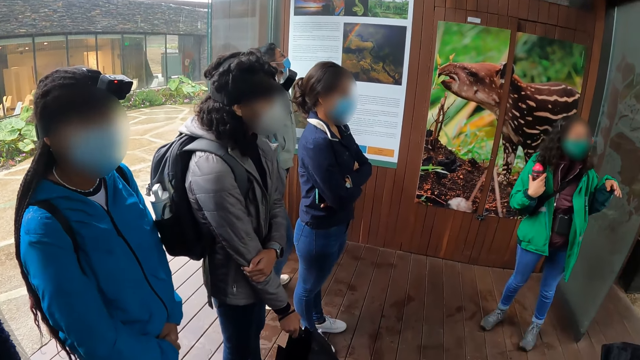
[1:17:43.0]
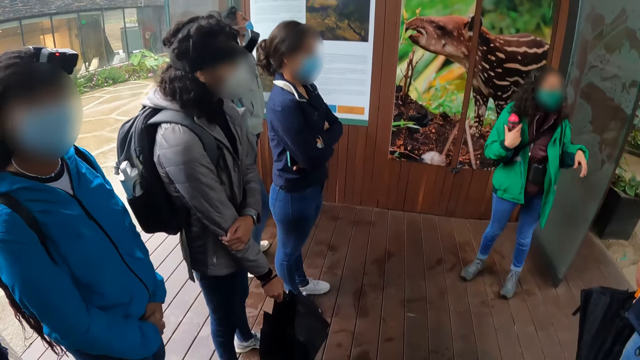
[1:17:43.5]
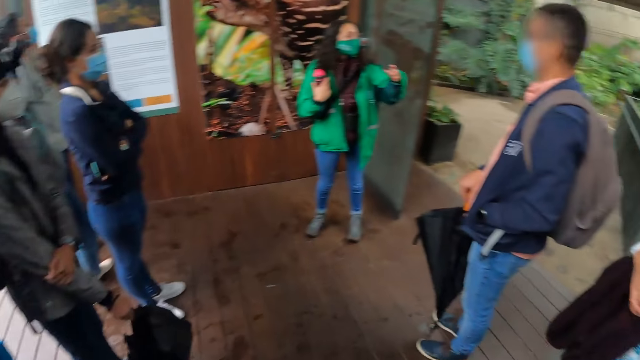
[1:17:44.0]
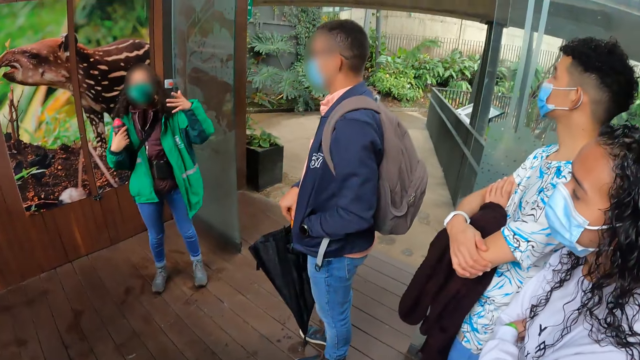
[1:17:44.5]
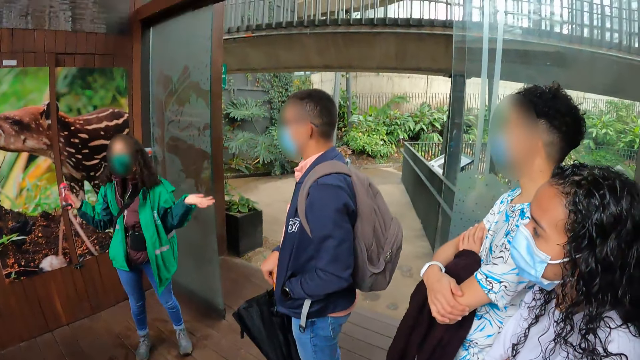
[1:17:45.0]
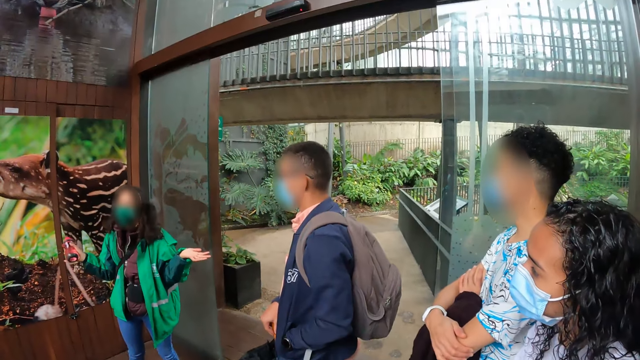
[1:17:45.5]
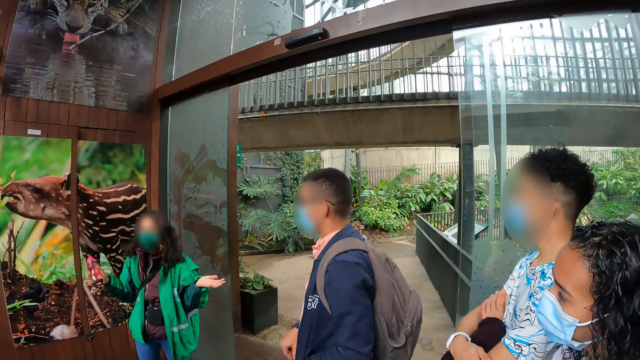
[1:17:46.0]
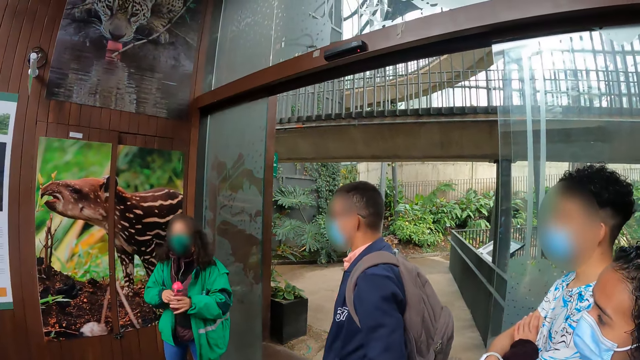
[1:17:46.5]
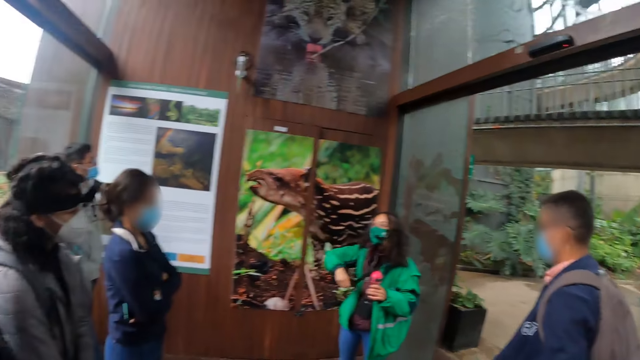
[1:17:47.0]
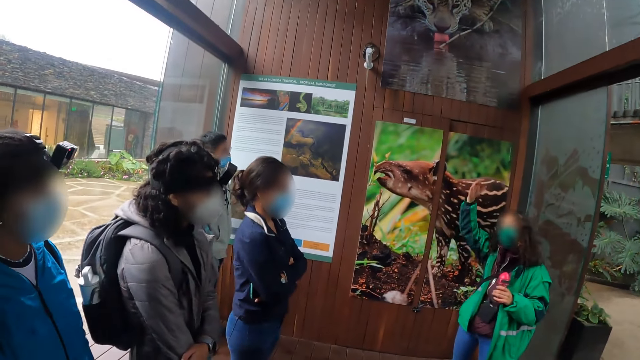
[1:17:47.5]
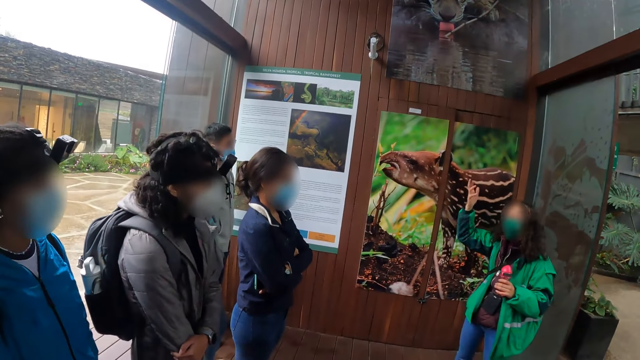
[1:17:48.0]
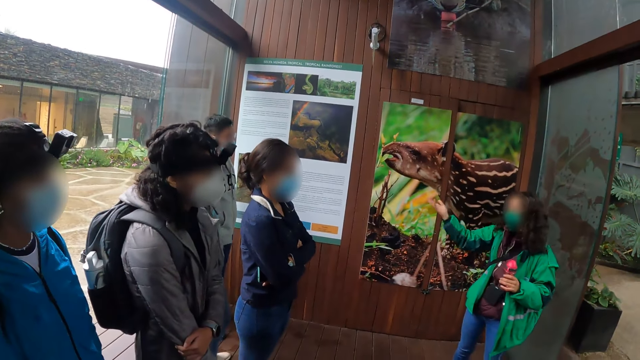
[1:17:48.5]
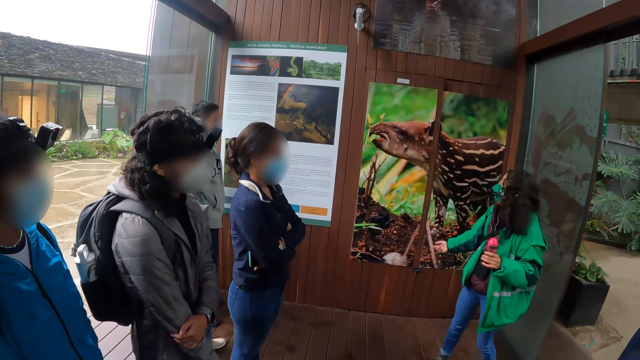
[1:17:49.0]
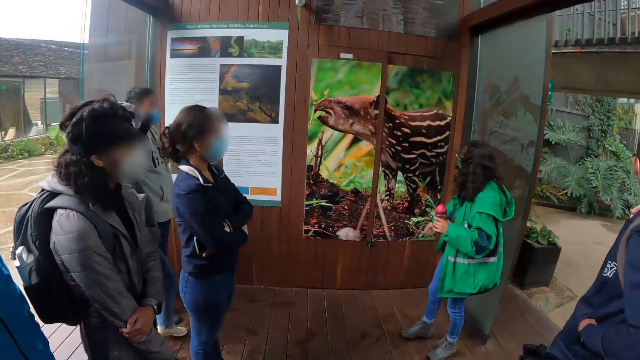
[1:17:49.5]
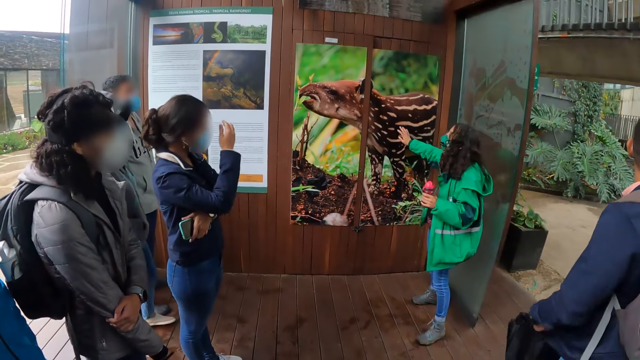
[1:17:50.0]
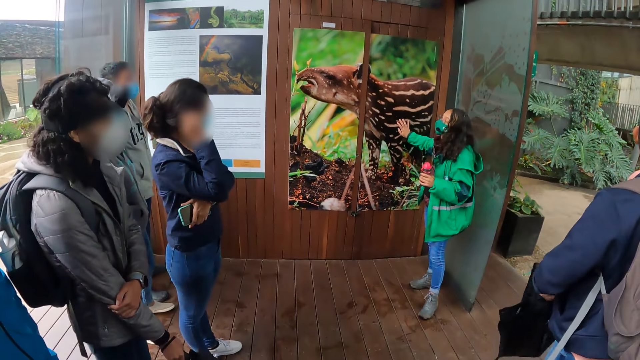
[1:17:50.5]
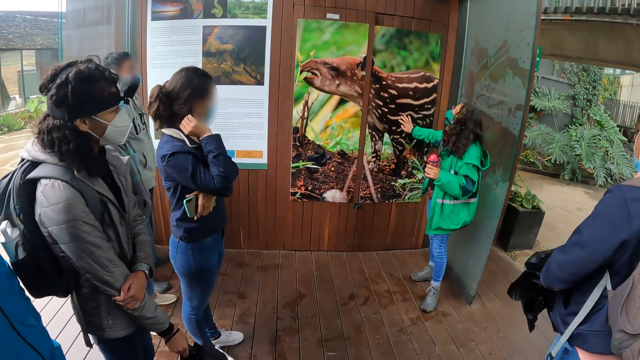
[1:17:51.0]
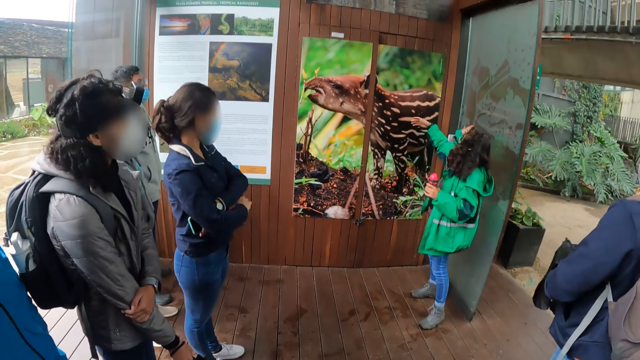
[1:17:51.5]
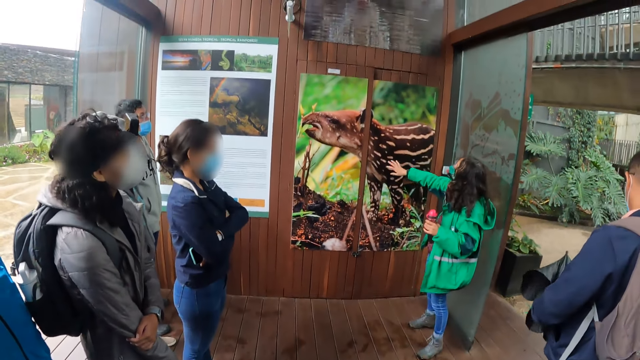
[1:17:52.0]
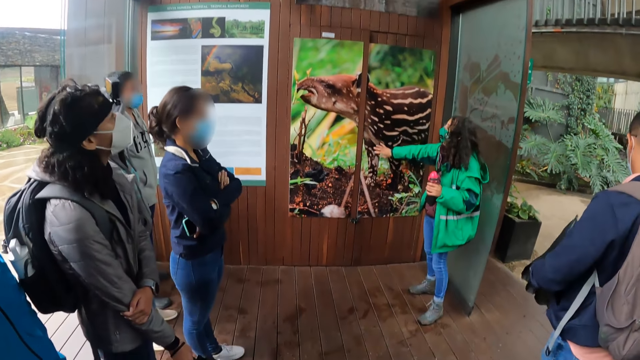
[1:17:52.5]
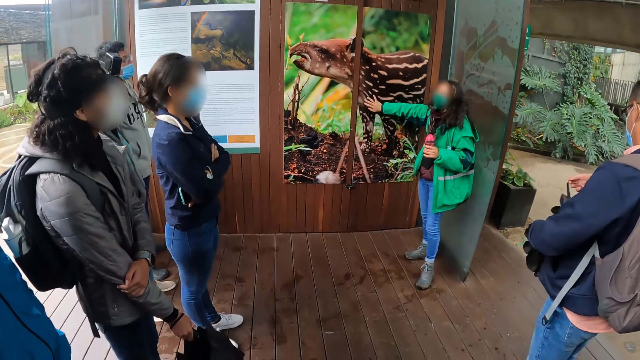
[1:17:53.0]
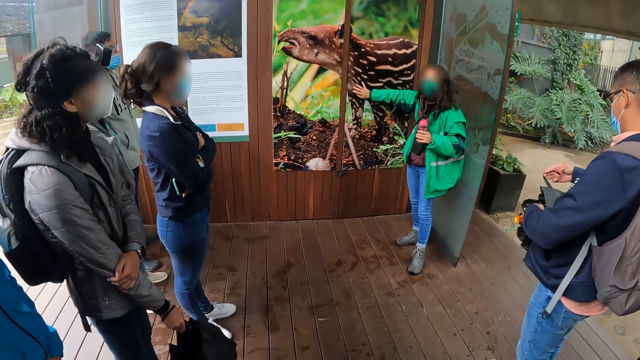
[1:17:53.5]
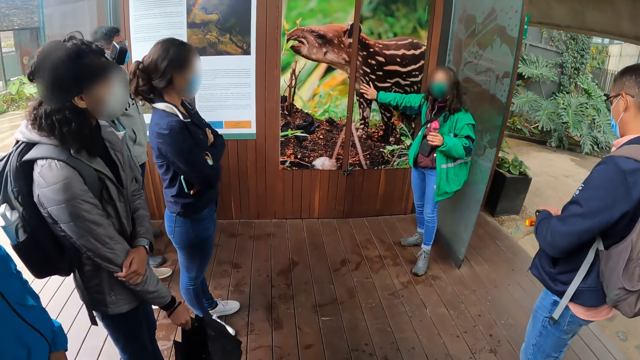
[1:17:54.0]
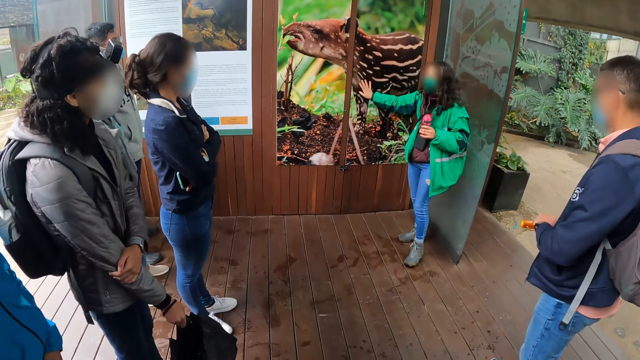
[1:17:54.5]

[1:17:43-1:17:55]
The camera wearer turns around the building. They stare at the lady as she explains something.

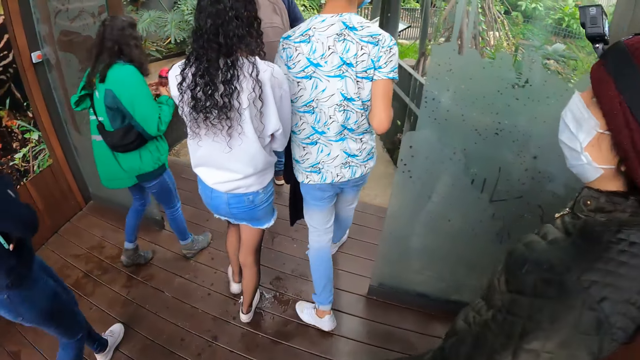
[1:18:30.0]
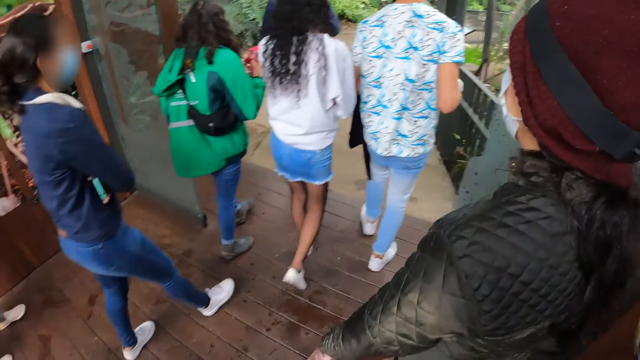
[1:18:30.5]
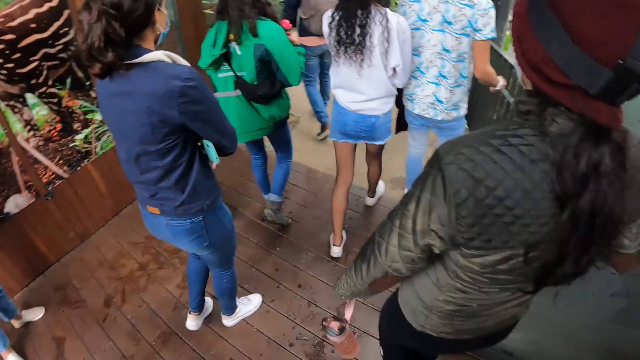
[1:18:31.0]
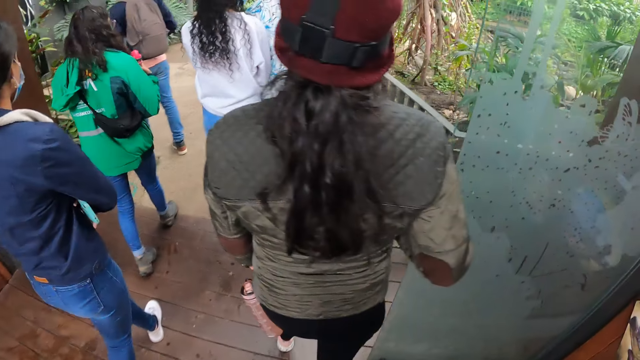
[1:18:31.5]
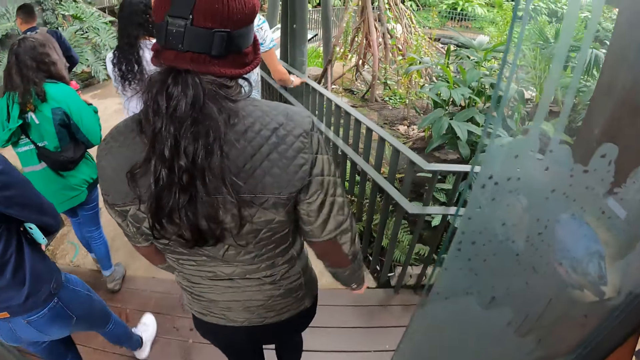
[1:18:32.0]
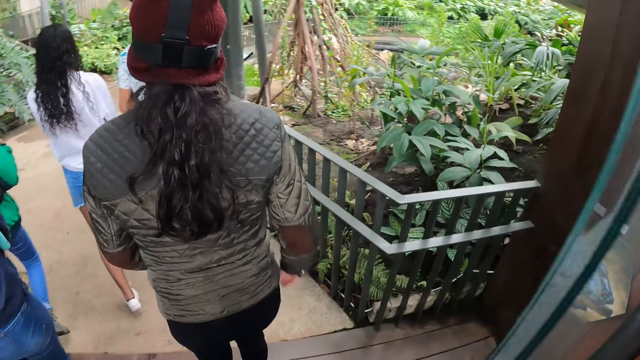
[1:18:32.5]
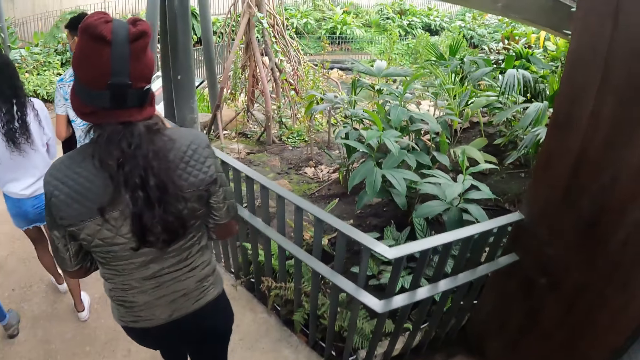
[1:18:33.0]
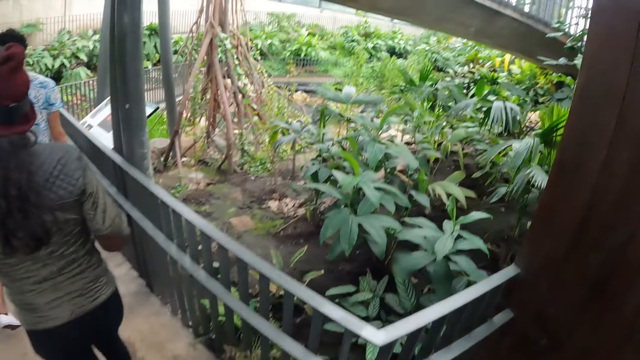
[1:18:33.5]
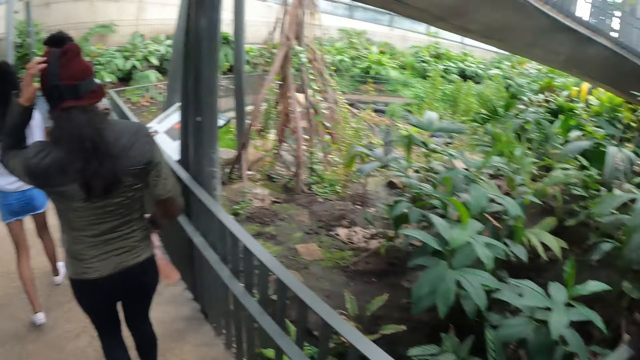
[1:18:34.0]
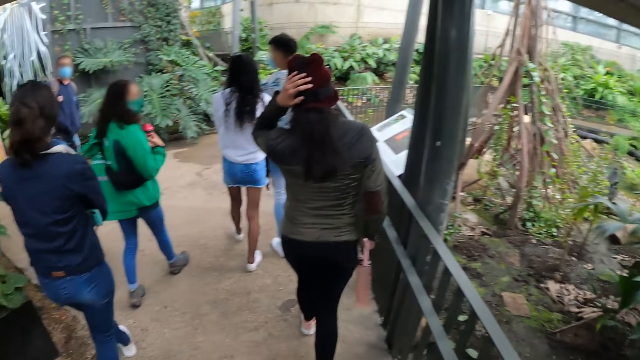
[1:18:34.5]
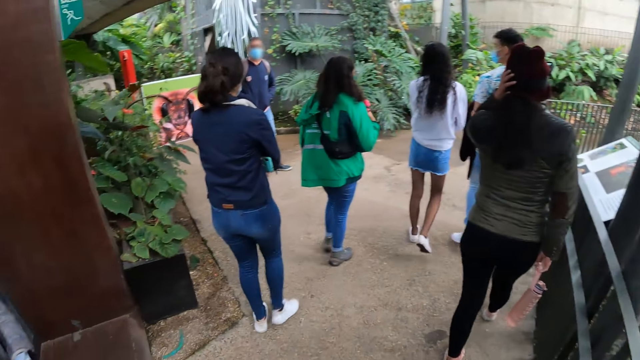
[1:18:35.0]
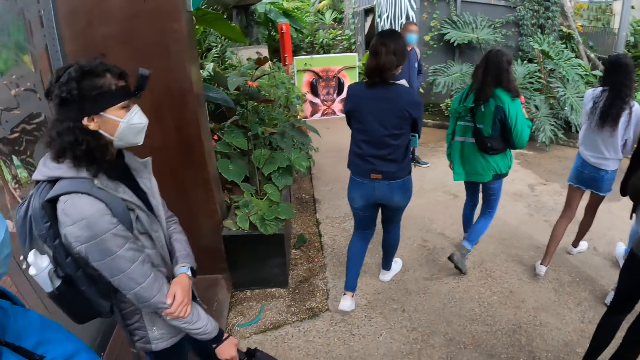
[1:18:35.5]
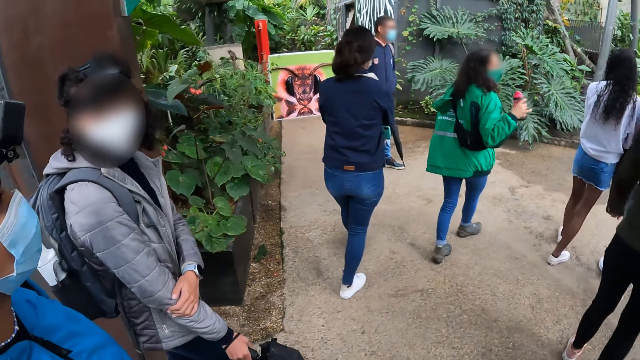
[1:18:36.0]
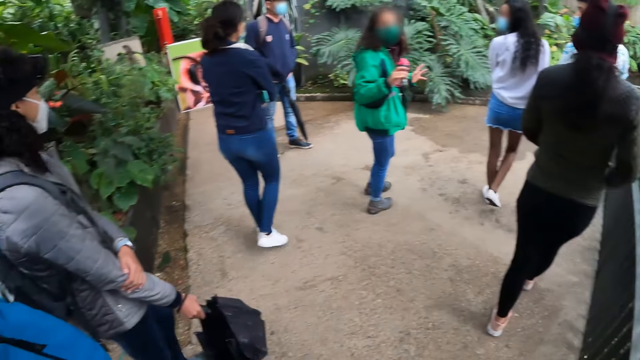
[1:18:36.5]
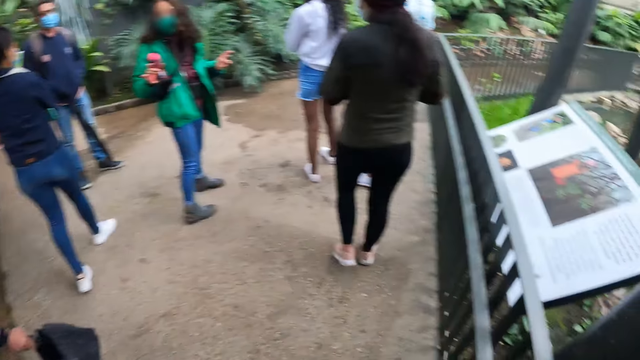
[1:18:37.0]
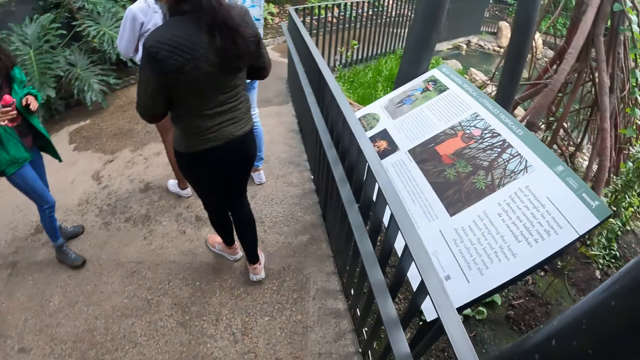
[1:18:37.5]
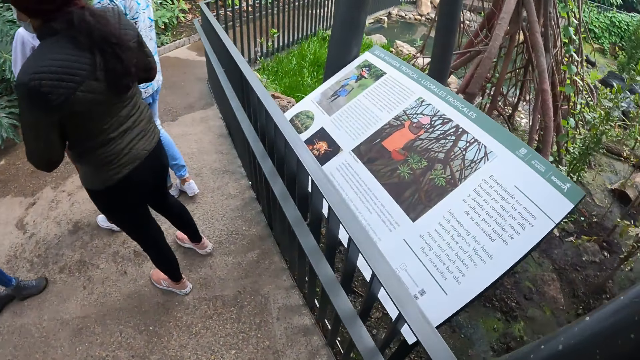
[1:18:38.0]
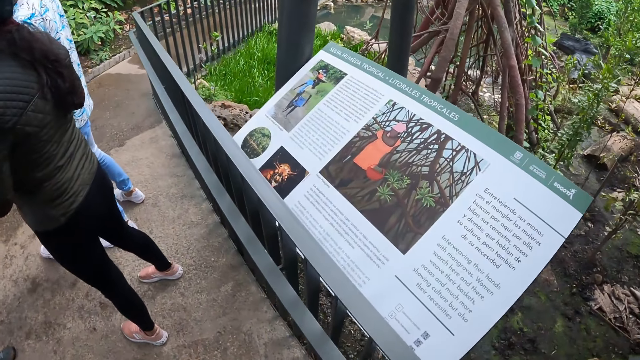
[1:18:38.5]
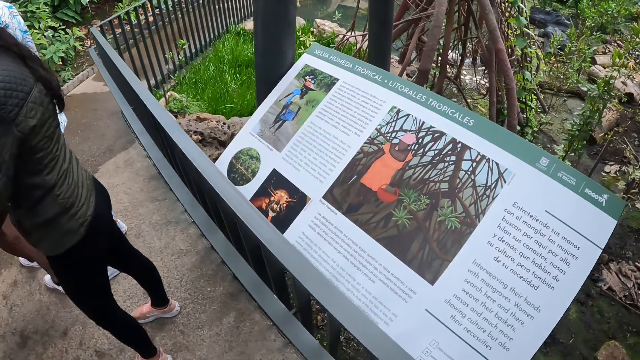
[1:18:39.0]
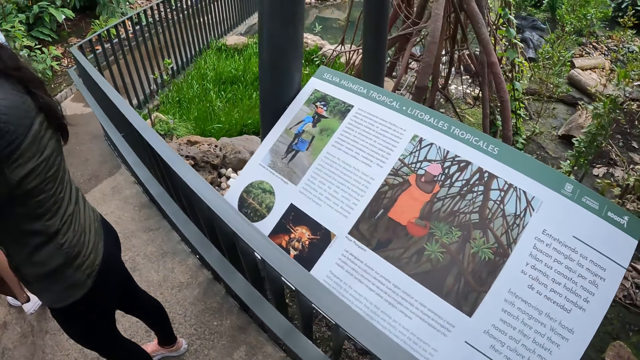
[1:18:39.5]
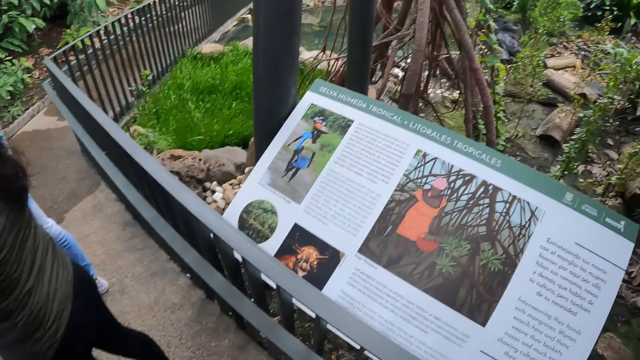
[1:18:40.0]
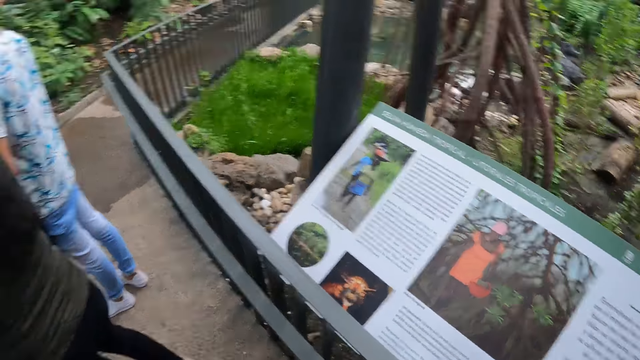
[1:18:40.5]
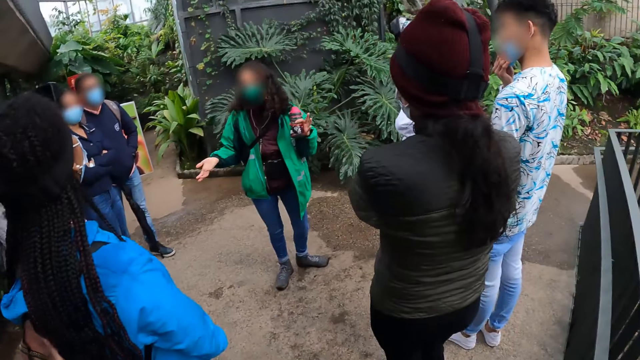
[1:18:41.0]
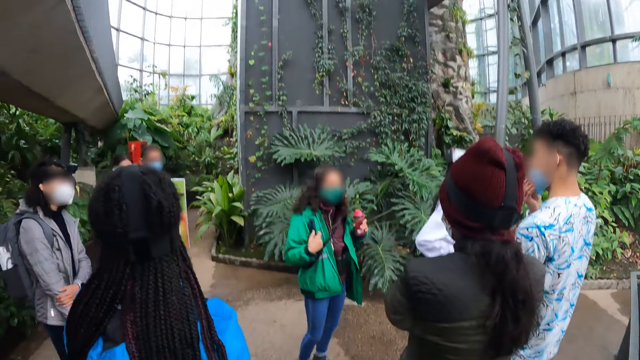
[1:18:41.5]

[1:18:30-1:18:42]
The camera wearer walks out of the room. They walk around the garden. They stare at the notes board. They stare at the lady as she explains something.
